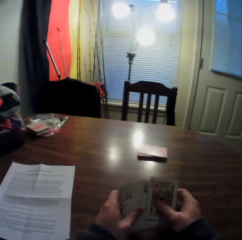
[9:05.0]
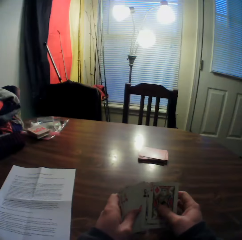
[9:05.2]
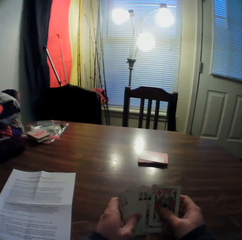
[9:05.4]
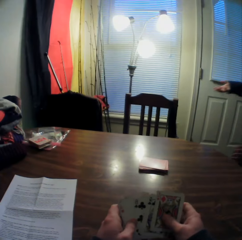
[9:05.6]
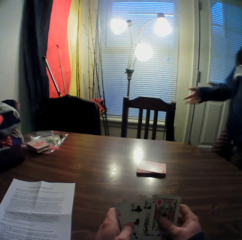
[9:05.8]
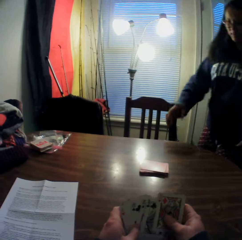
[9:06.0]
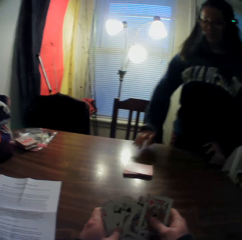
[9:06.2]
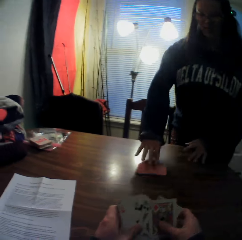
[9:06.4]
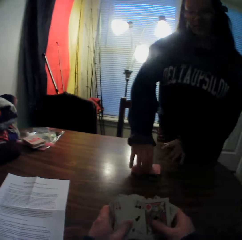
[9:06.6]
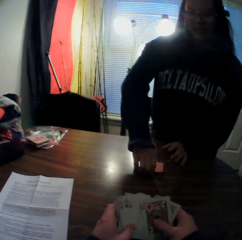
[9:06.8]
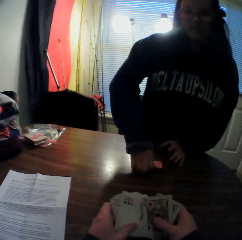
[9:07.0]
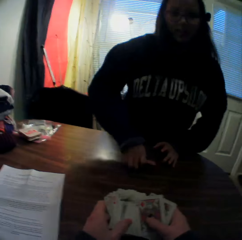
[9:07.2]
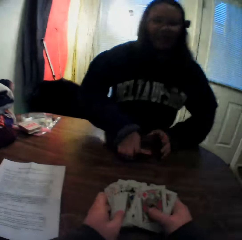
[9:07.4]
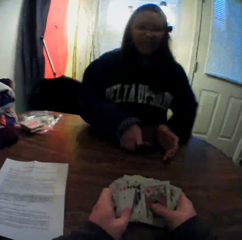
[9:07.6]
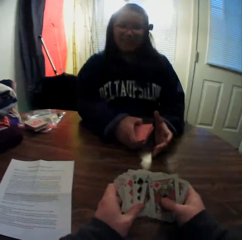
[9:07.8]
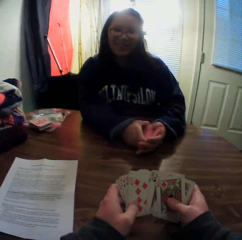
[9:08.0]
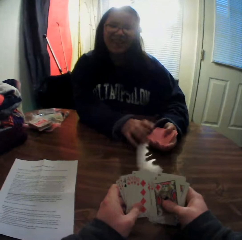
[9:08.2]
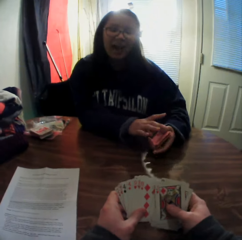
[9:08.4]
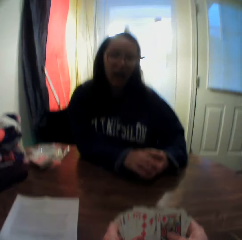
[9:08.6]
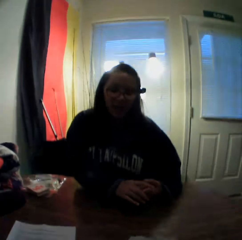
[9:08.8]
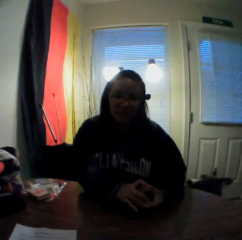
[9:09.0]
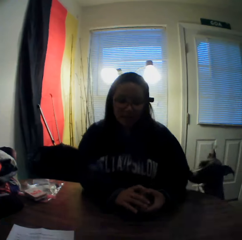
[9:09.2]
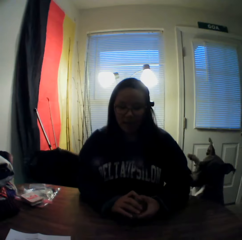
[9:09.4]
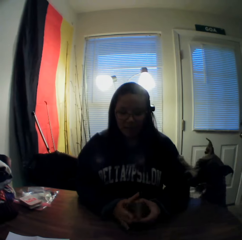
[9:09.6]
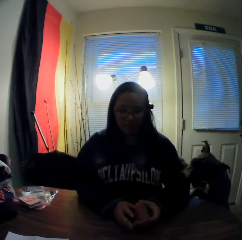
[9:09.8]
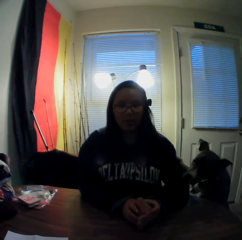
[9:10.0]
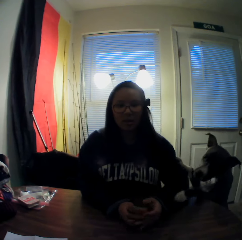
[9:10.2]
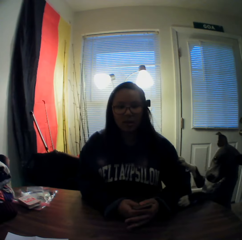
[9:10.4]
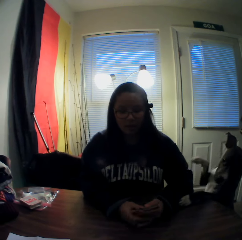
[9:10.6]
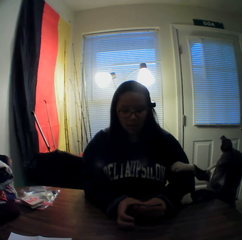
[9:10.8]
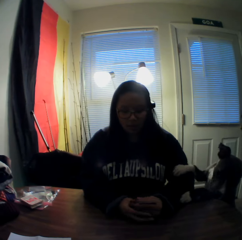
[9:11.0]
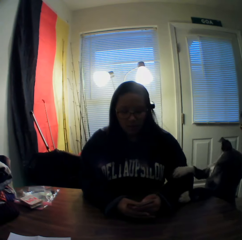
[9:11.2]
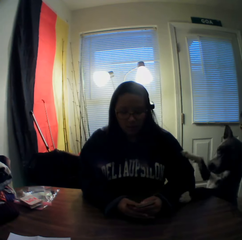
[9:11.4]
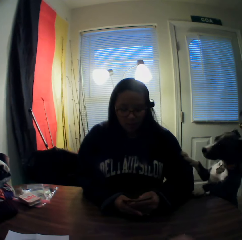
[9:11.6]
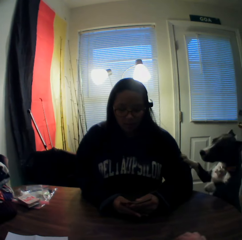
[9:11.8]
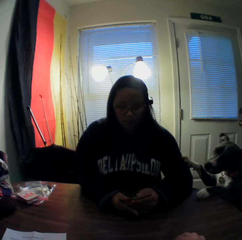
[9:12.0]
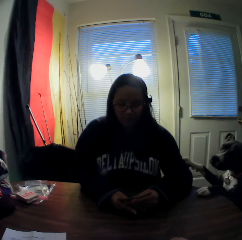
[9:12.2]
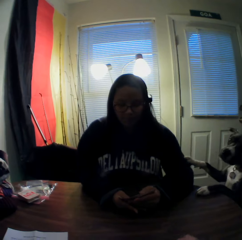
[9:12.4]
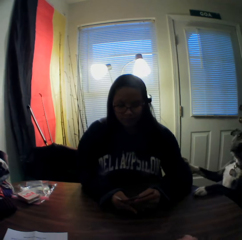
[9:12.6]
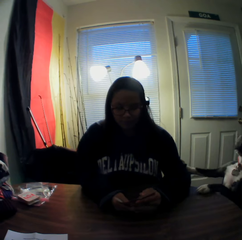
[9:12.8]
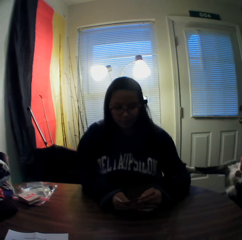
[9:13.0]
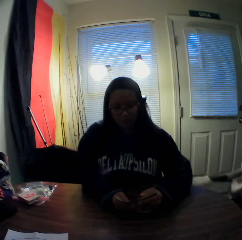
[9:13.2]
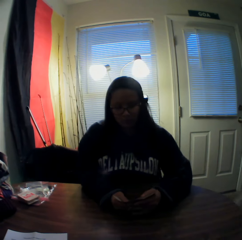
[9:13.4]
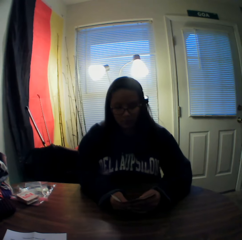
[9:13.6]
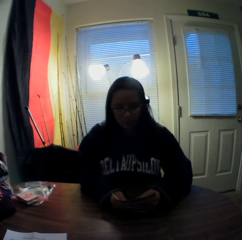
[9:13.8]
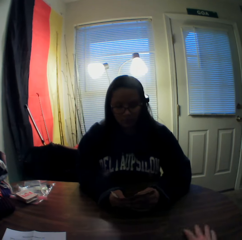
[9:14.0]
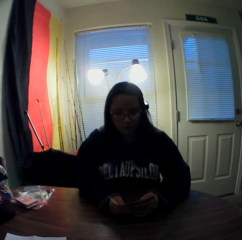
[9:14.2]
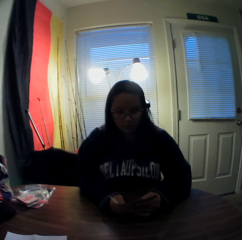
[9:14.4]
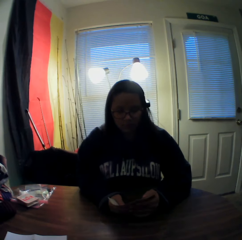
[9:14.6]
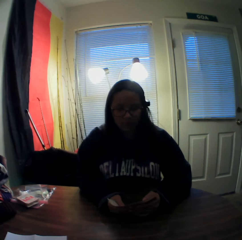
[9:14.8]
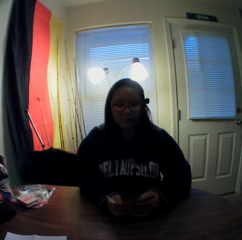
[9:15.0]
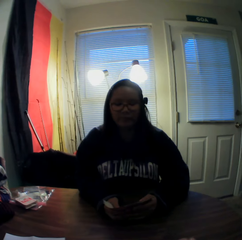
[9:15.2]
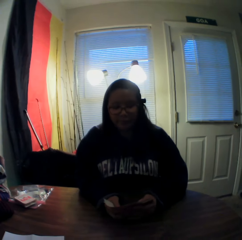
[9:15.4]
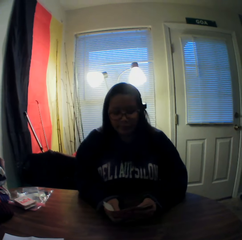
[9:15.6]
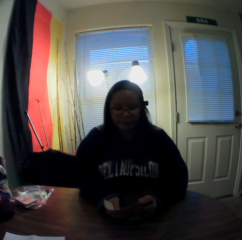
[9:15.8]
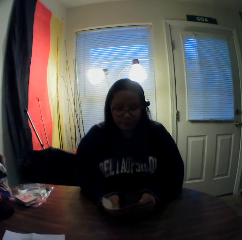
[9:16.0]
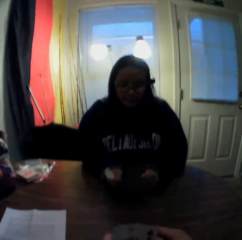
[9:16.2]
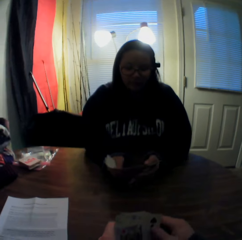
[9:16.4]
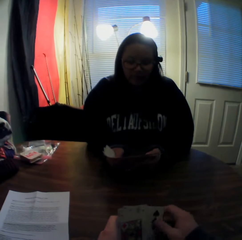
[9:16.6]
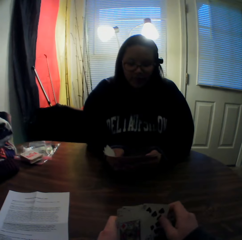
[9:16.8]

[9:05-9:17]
The camera wearer inspects the cards in his hands. He flips through the stack of cards in his hands. A woman picks up the stack of cards on the table with her right hand. The woman sits onto the chair. The camera wearer stares at the woman. A dog puts its fore limbs onto the table. The woman flips through the stack of cards in her hands. The dog removes its fore limbs from the table.

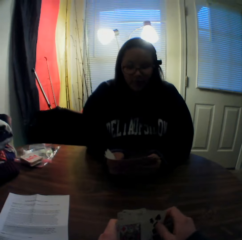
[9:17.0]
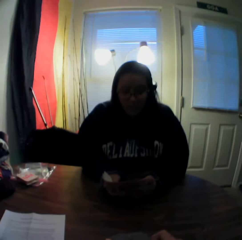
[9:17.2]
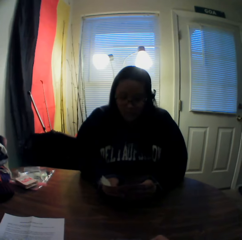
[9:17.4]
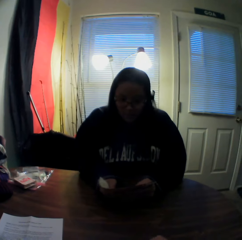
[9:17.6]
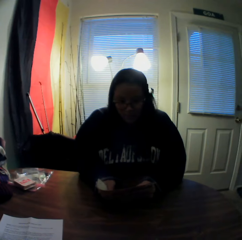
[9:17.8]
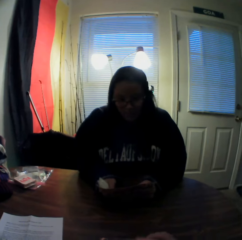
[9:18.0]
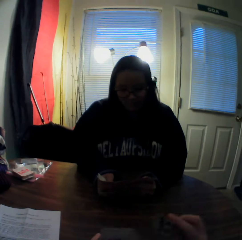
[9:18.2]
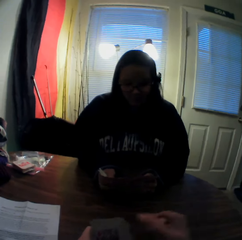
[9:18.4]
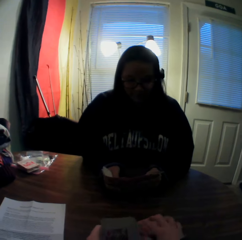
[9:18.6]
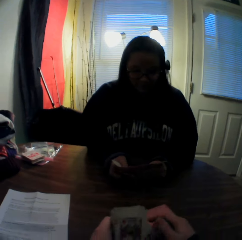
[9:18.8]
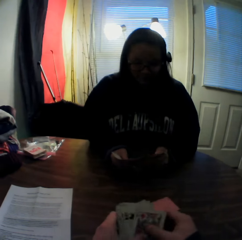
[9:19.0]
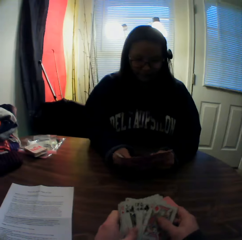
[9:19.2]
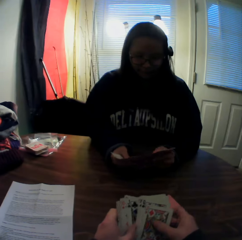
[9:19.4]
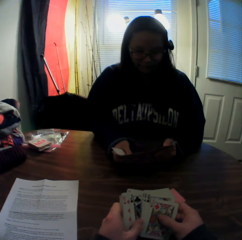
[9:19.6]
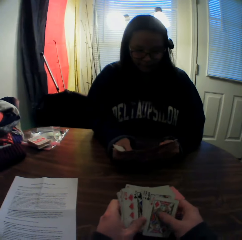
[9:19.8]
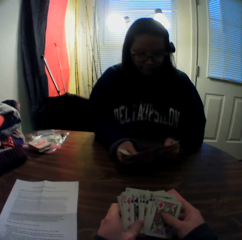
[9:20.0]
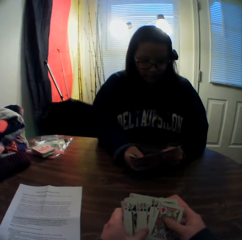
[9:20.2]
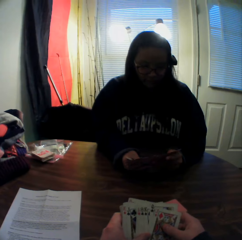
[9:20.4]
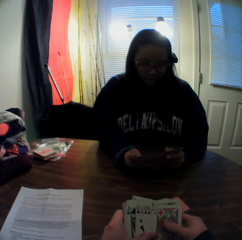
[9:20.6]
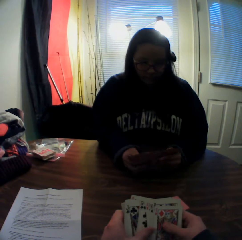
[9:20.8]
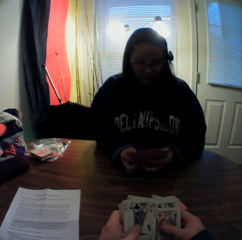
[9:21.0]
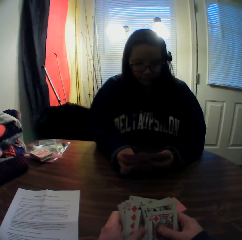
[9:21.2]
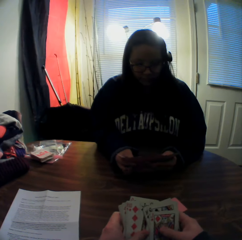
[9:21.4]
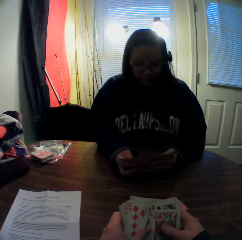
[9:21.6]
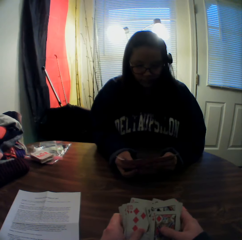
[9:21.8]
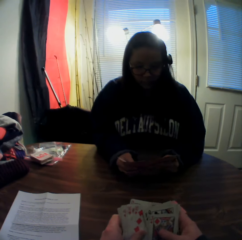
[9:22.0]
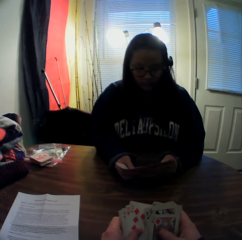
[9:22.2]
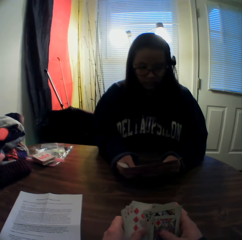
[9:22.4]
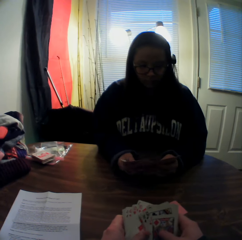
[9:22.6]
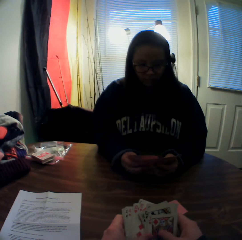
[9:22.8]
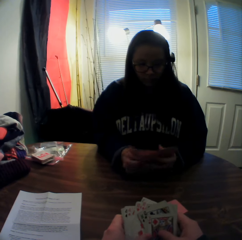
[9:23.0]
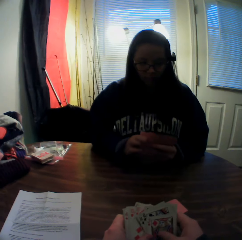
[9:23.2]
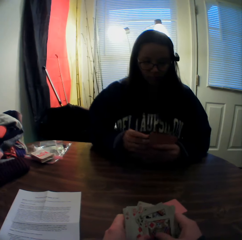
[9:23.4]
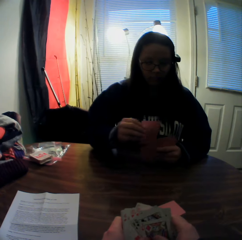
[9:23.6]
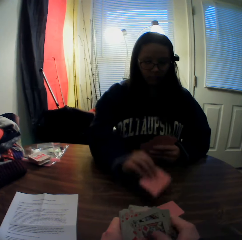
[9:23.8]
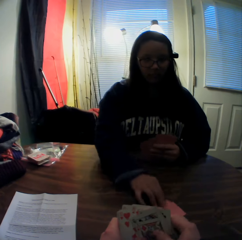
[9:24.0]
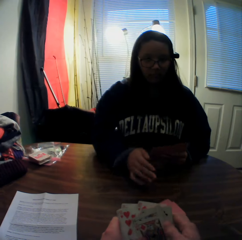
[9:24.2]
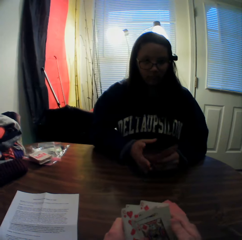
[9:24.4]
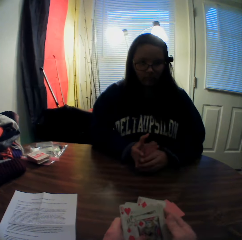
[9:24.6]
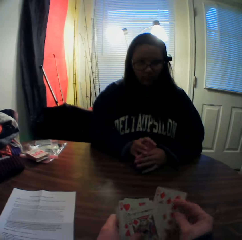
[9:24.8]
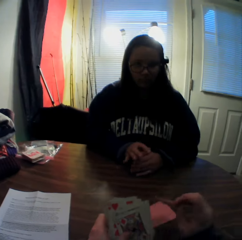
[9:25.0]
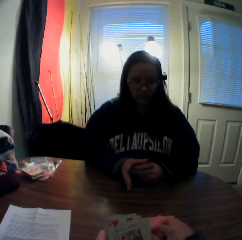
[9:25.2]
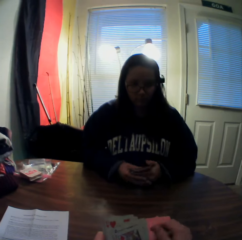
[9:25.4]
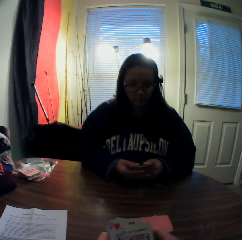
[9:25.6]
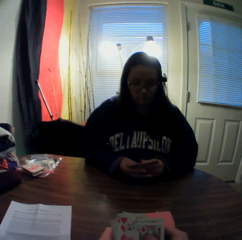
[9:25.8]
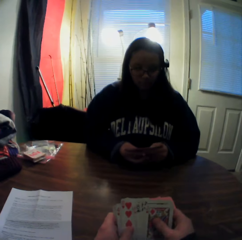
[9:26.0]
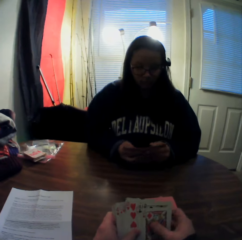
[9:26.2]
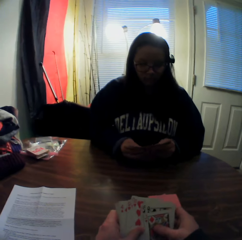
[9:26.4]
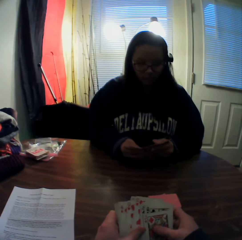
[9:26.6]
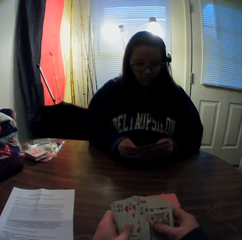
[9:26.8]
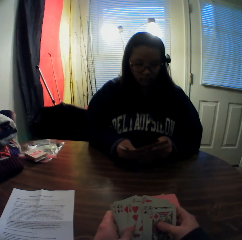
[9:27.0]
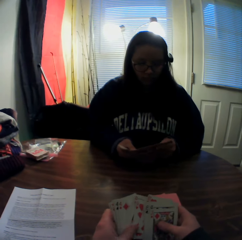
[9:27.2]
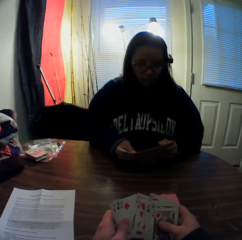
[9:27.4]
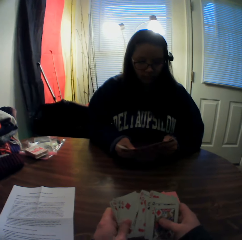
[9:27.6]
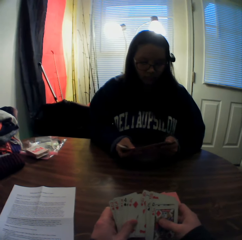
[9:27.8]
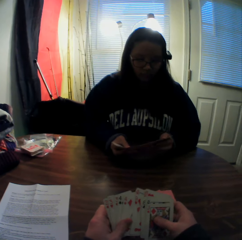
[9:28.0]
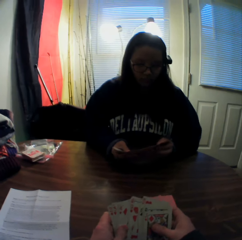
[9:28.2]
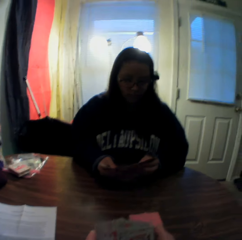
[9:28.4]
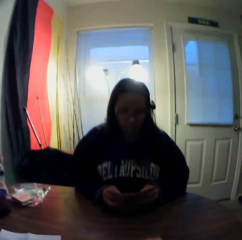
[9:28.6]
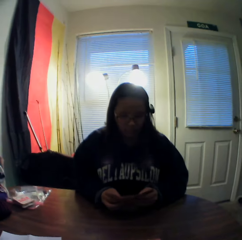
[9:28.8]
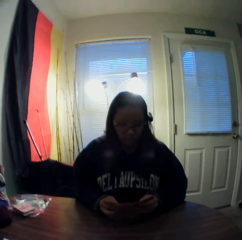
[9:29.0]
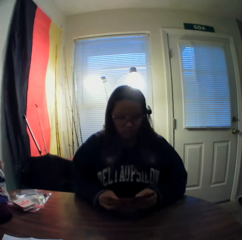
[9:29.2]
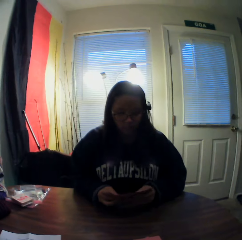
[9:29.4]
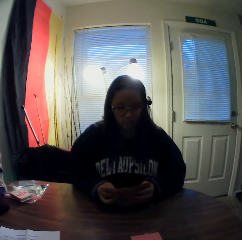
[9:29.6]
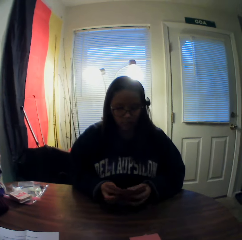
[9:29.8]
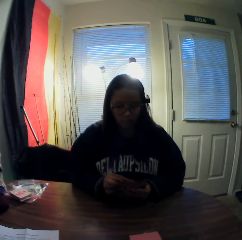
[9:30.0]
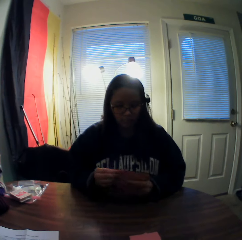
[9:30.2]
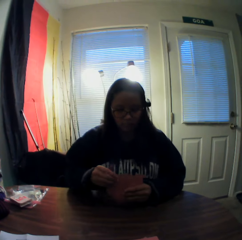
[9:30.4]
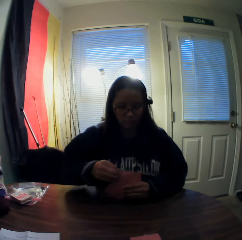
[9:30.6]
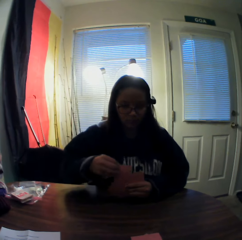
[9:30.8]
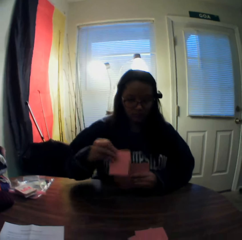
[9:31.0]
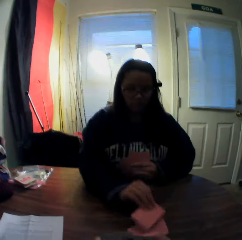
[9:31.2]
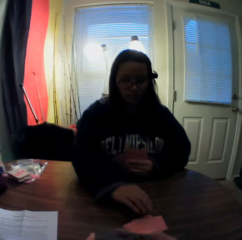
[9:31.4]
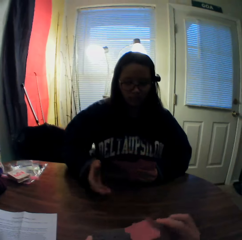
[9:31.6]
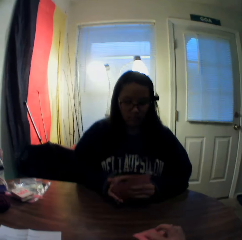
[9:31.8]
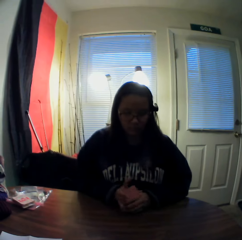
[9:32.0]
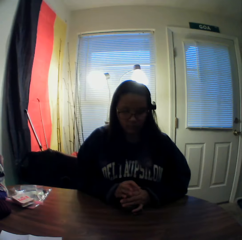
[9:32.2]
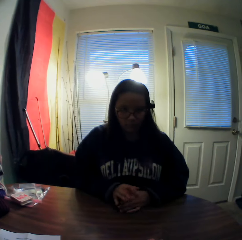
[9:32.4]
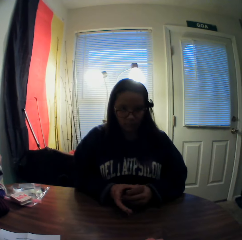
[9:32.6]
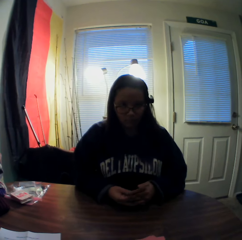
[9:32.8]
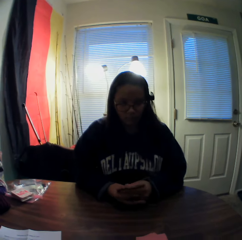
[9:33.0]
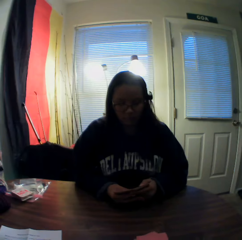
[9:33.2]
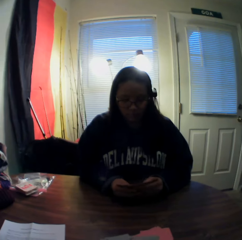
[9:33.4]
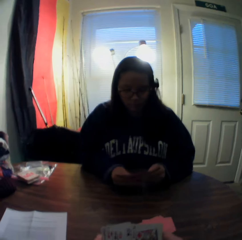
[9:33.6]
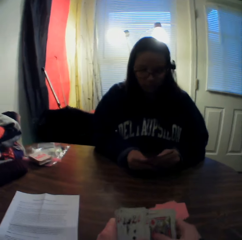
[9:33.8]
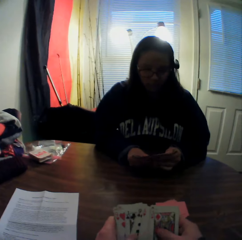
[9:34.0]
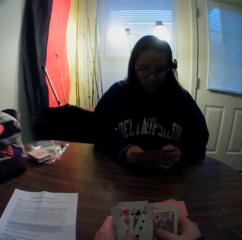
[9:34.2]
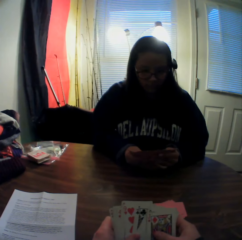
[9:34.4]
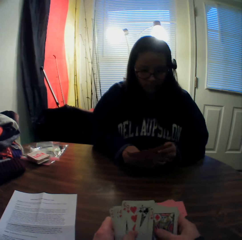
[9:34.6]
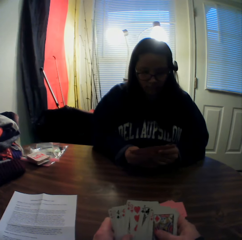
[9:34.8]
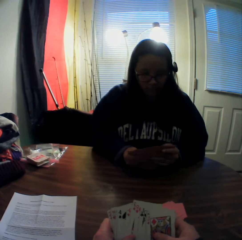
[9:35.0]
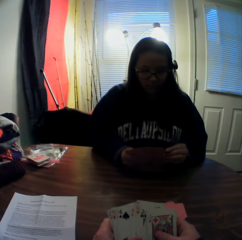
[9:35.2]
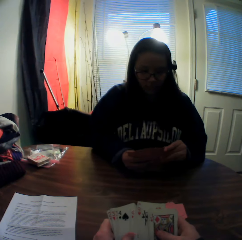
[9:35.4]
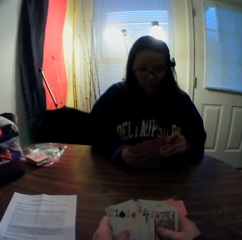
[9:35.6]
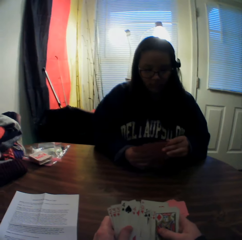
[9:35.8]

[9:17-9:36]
The camera wearer picks a card from the stack of cards in his hands with his right hand. He places the card on the table. He inspects the cards in his hands. He flips through the stack of cards in his hands. The woman flips through the stack of cards in her hands. The woman picks a card from the stack of cards in her hands with her right hand and places the card onto the card on the table. The camera wearer stares at the woman. He picks a card from the stack of cards in his hands with his right hand. He places the card onto the stack of cards on the table. He flips through the stack of cards in his hands. He inspects the cards in his hands. The woman flips through the stack of cards in her hands. The camera wearer stares at the woman. The woman picks a card from the stack of cards in her hands with her right hand and places the card onto the stack of cards on the table. The camera wearer stares at the woman. He places a card onto the stack of cards on the table. The woman gathers the stack of cards in her hands. The woman spreads the cards in her hands. The camera wearer inspects the cards in his hands. The woman flips through the stack of cards in her hands. The camera wearer flips through the stack of cards in his hands.
